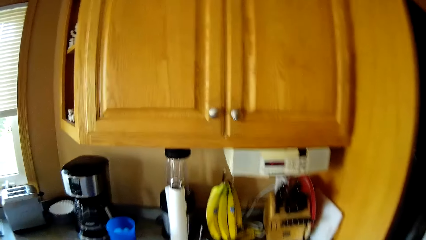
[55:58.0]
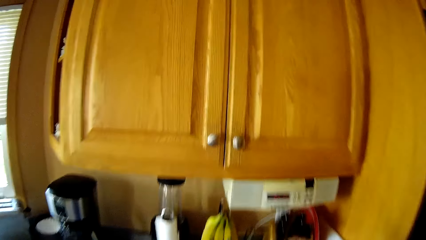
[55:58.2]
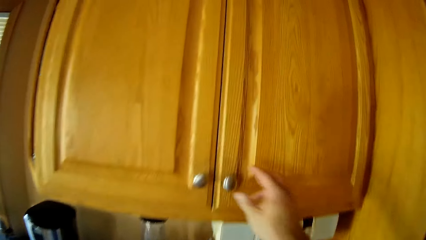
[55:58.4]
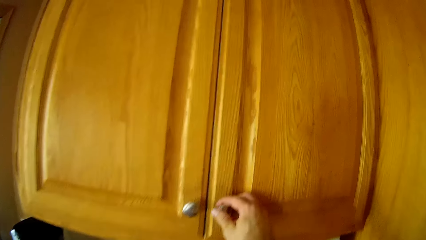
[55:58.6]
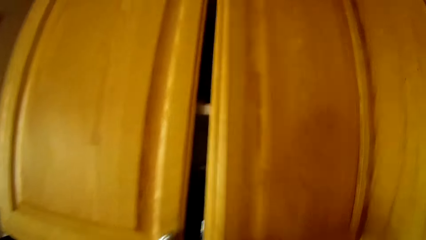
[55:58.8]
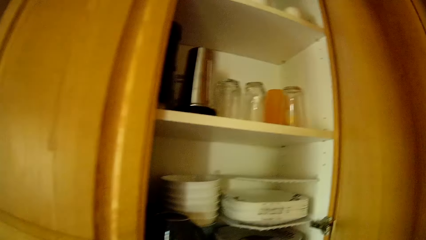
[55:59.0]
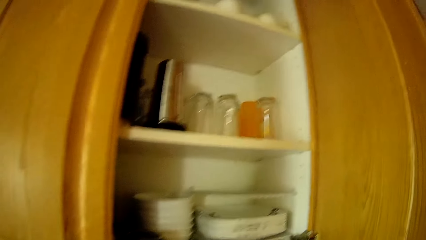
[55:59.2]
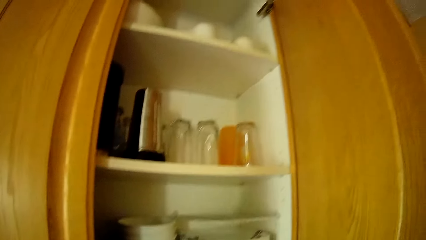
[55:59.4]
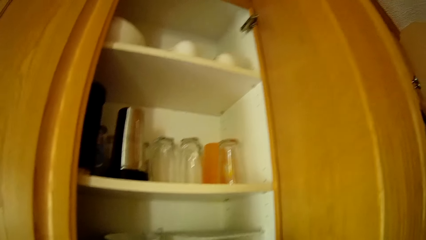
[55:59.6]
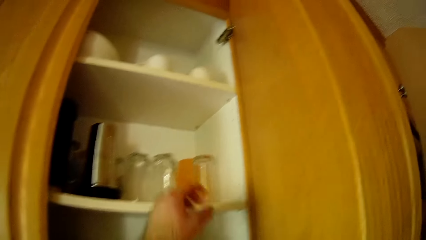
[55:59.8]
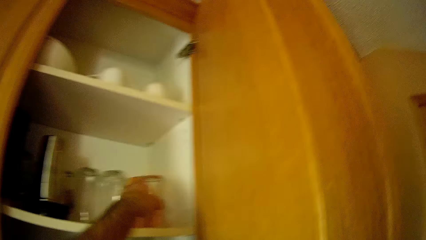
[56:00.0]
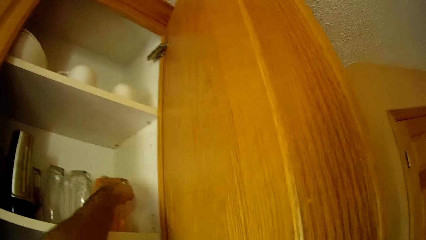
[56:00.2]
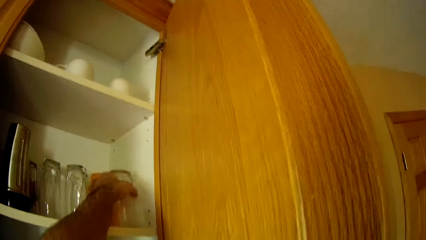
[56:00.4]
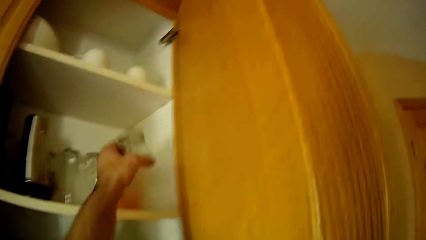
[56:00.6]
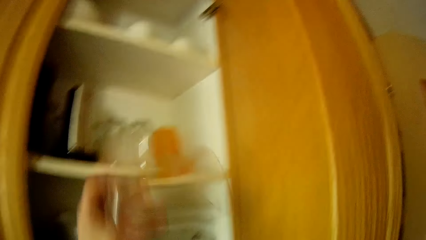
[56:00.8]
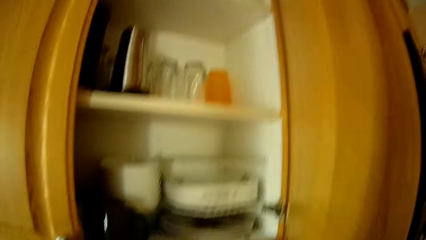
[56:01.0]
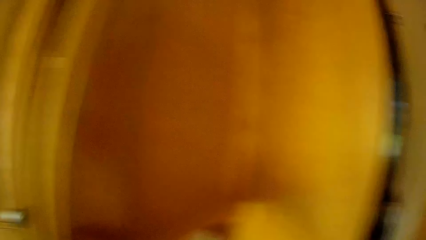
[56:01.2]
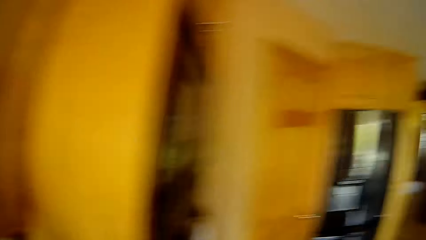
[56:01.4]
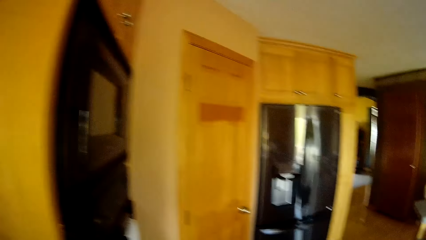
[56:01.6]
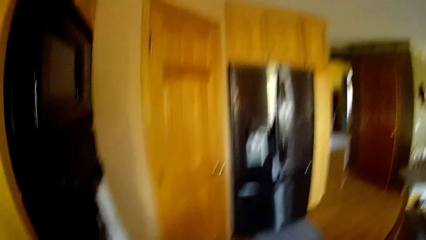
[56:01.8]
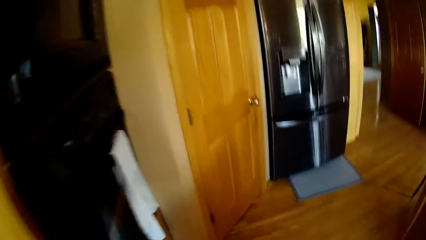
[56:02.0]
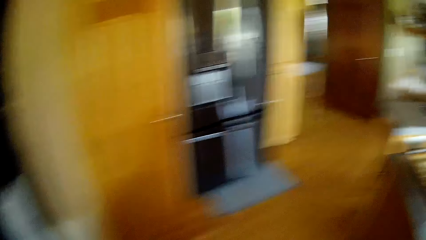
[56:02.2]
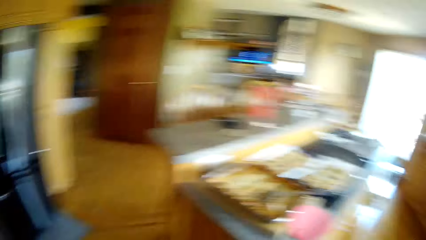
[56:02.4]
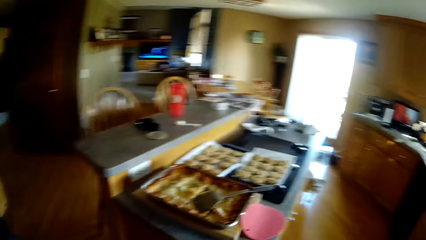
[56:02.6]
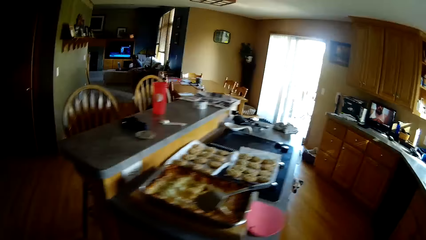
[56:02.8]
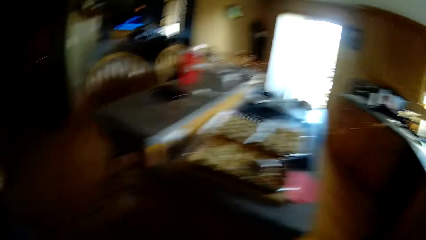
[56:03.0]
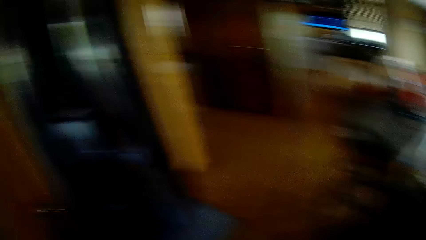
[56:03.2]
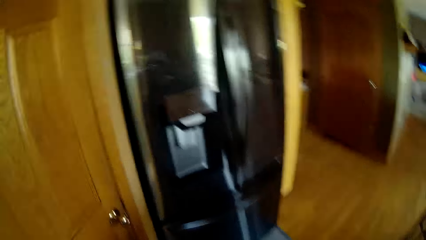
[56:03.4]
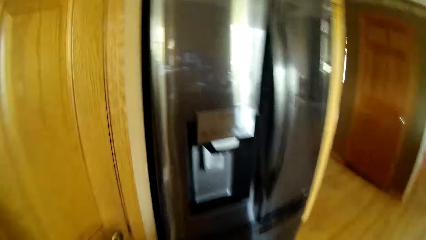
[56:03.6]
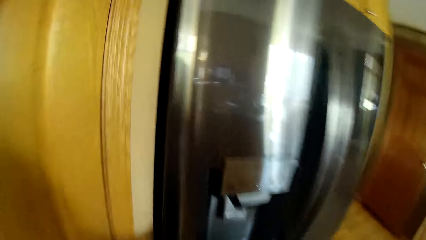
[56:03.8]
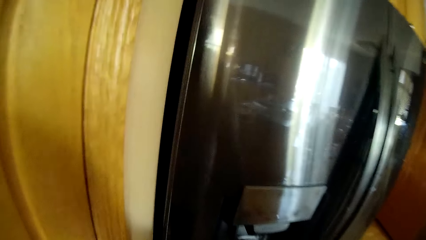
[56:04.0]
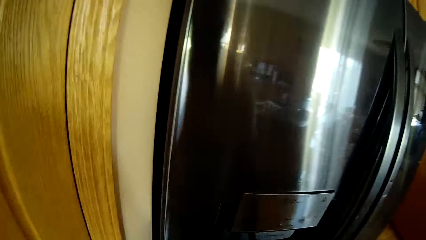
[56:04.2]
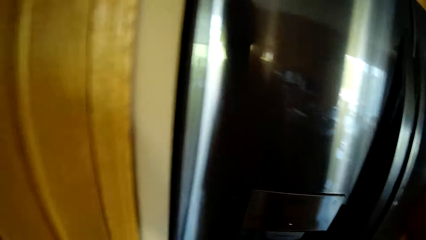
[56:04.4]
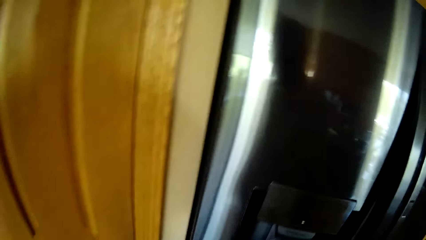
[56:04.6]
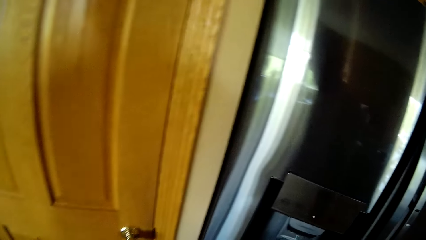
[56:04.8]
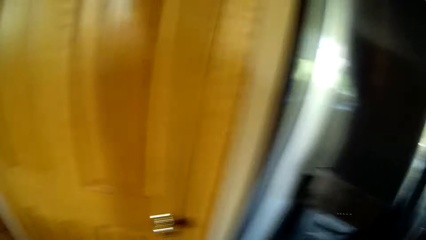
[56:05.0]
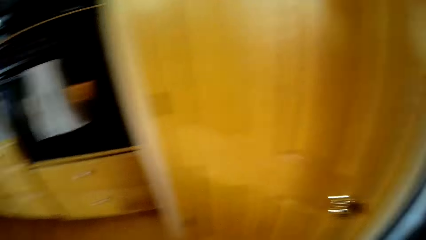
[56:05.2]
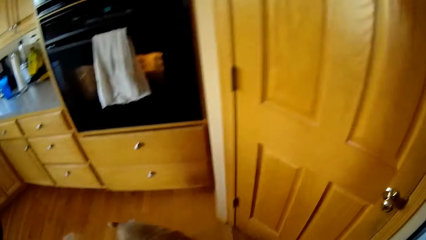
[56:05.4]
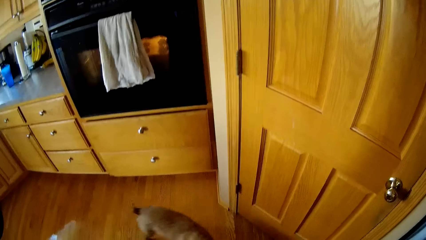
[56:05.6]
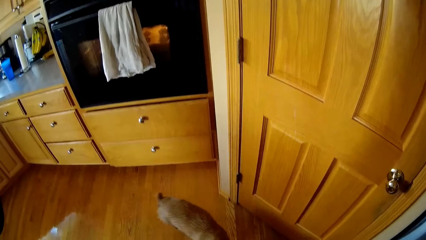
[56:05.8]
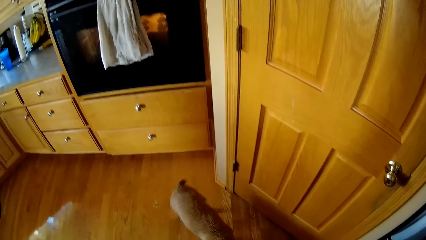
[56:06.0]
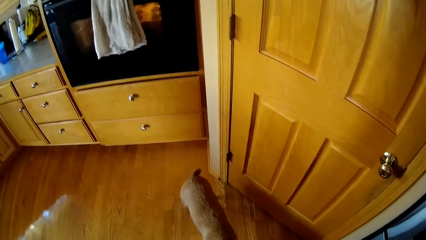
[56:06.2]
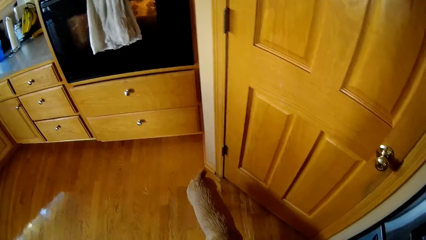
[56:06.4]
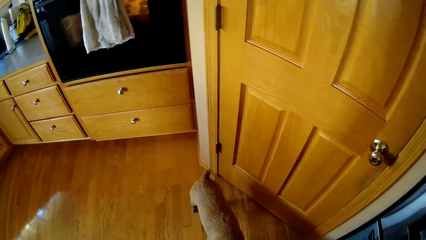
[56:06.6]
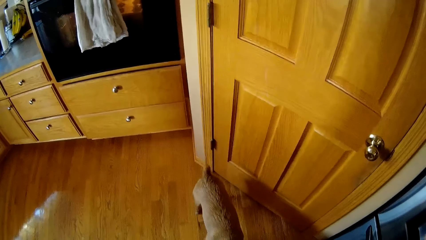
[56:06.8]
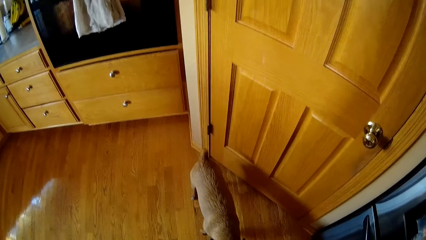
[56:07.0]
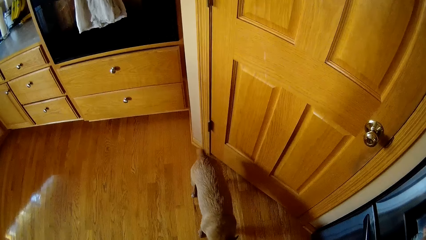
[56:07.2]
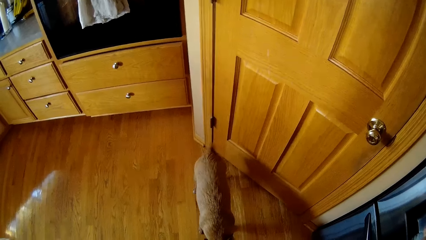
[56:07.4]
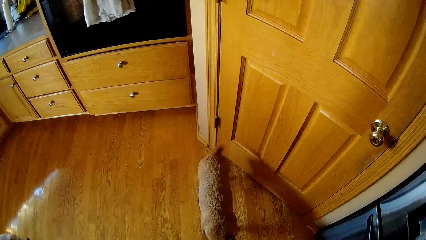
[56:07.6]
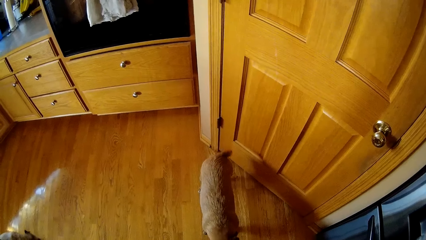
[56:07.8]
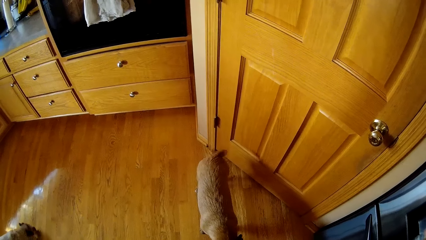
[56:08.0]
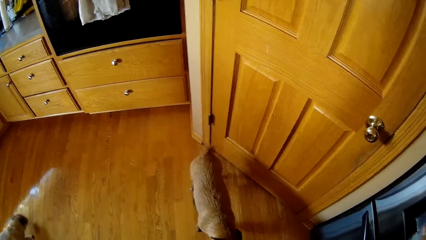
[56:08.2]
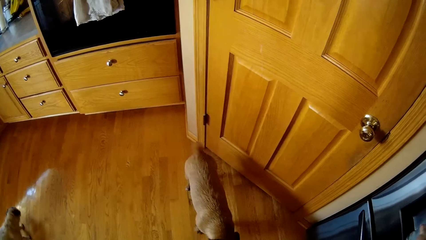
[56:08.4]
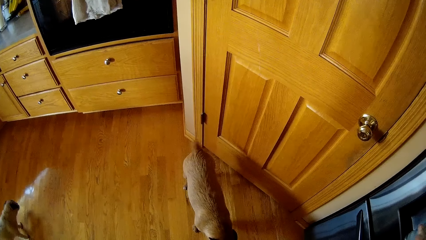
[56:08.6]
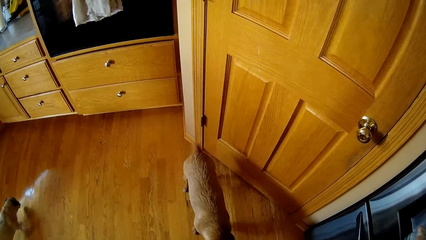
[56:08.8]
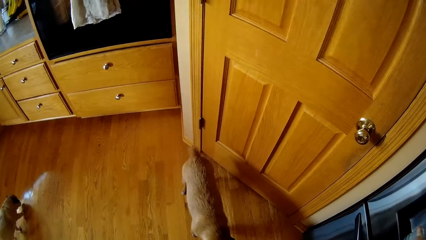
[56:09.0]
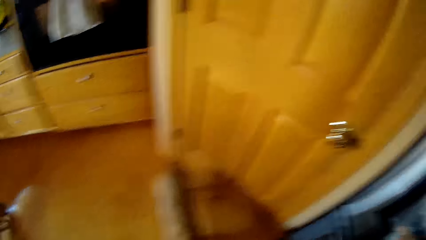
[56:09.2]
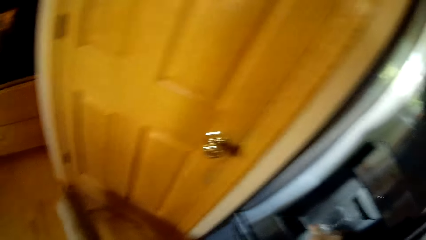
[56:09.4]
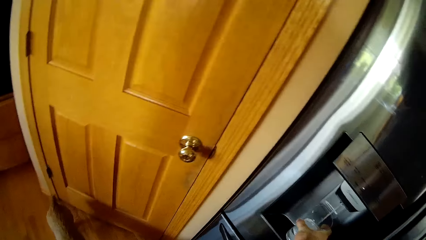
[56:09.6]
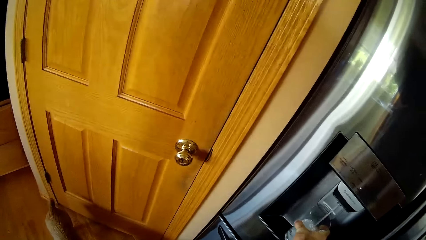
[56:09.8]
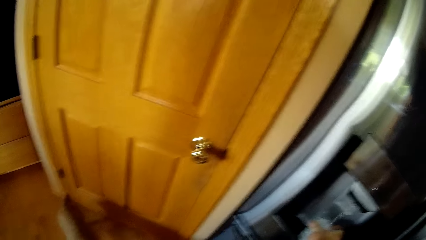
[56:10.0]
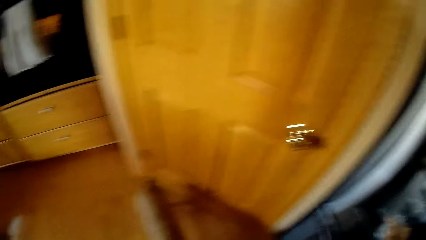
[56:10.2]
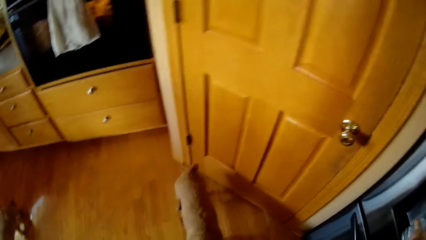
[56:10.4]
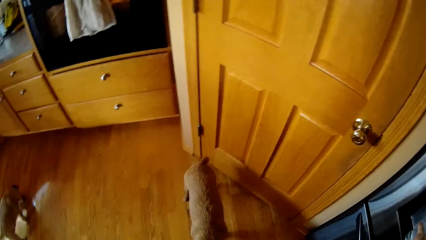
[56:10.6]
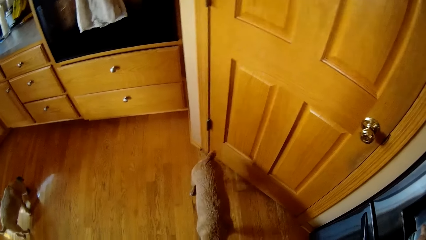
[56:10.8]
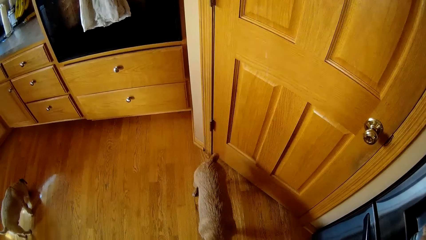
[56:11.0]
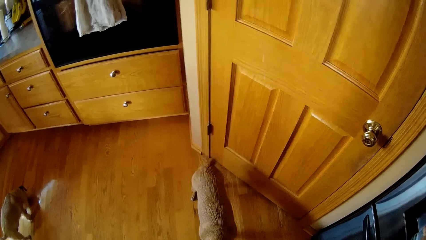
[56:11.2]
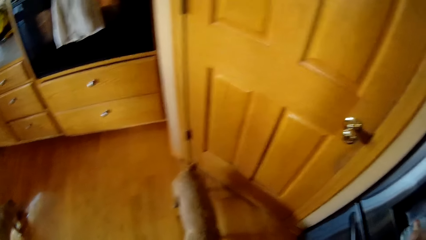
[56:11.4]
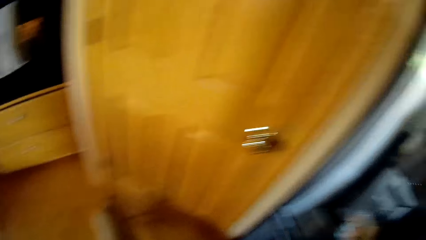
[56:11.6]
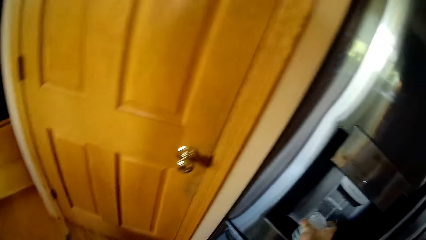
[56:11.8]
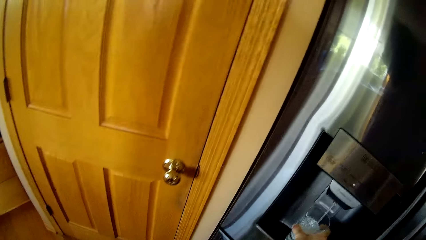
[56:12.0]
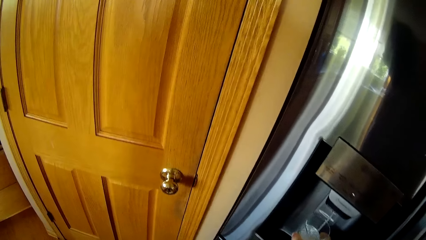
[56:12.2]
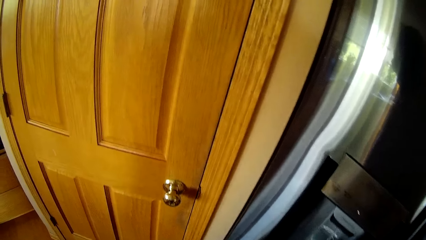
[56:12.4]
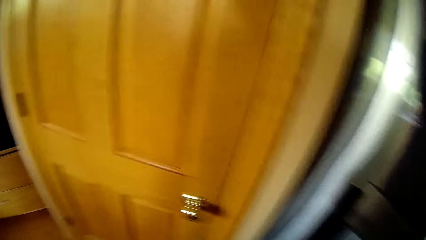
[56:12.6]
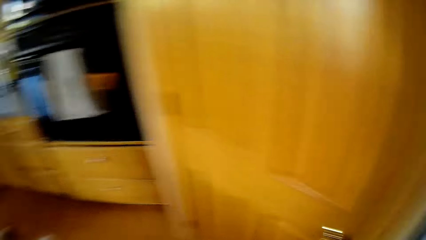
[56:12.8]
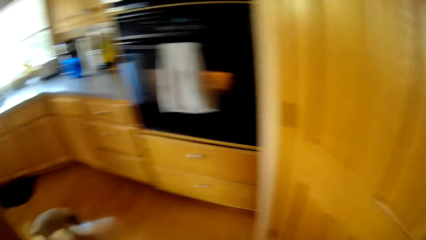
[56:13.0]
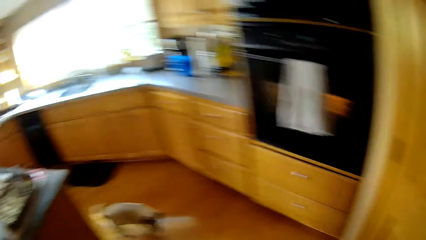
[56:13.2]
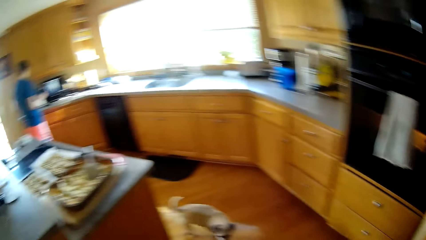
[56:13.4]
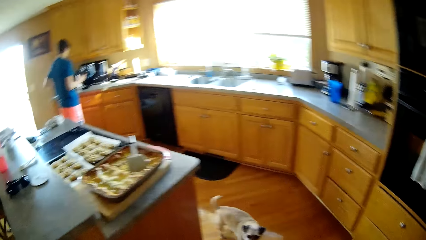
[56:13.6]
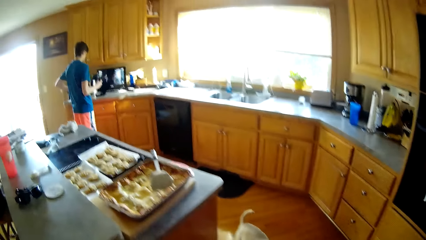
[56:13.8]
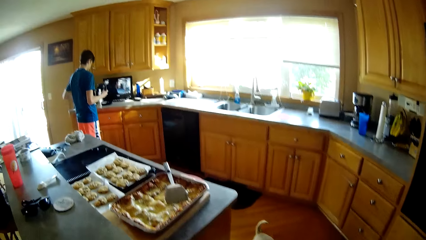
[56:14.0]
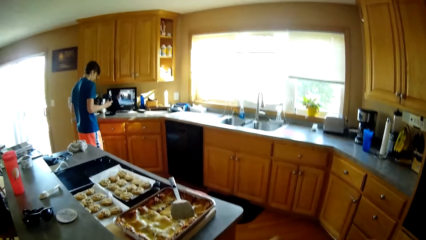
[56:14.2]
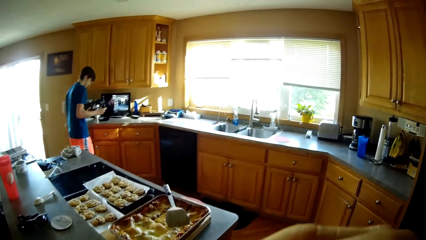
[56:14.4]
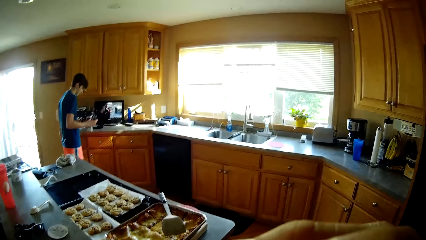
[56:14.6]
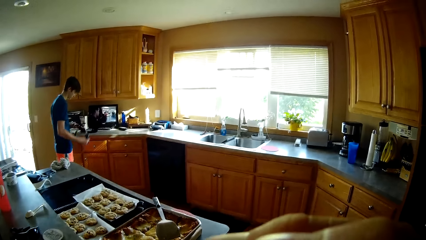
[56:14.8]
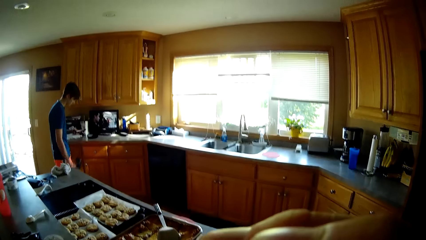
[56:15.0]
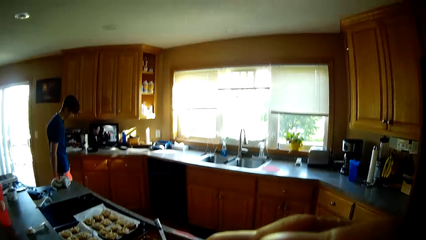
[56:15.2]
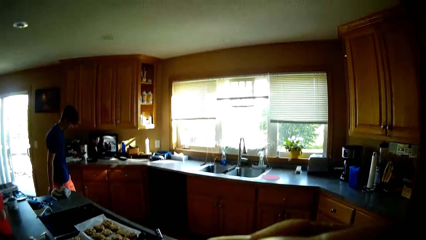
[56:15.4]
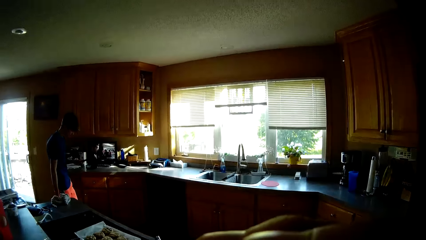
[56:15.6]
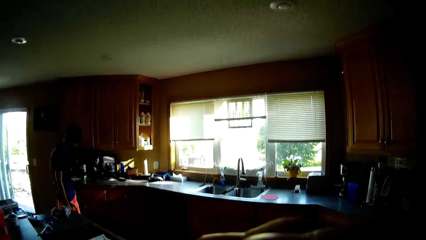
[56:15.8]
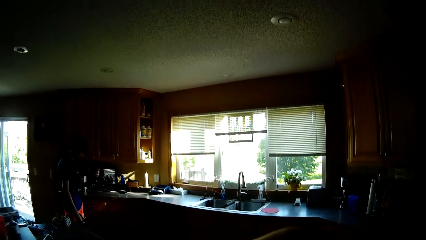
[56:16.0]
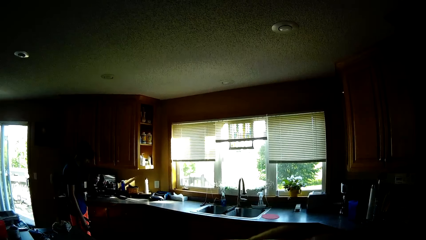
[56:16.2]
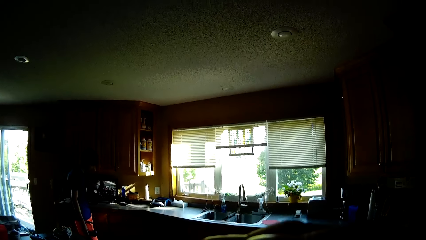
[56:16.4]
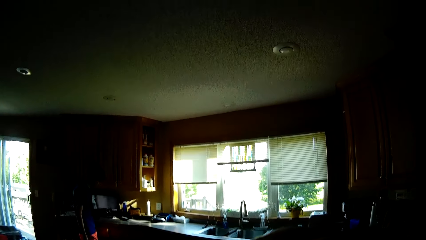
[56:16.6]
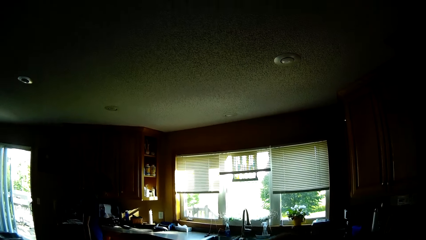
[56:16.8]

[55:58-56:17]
The camera wearer opens a cabinet in the kitchen. They pick up a cup from the cabinet. They close the kitchen cabinet. They walk towards a refrigerator. They walk around the house. They look in the direction of the dog near them. A man presses his phone around the kitchen. Another man walks around the kitchen. The camera wearer looks in the direction of the first man. Another man holds a water bottle.
